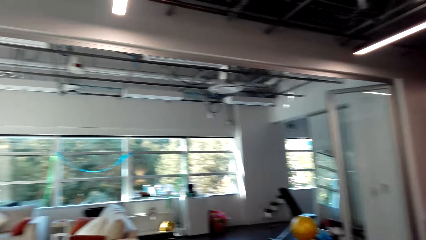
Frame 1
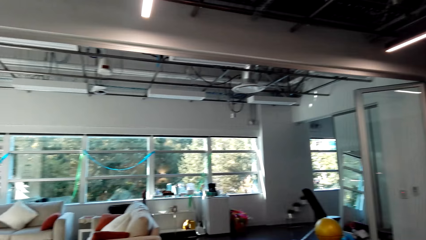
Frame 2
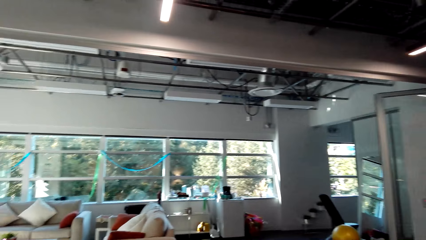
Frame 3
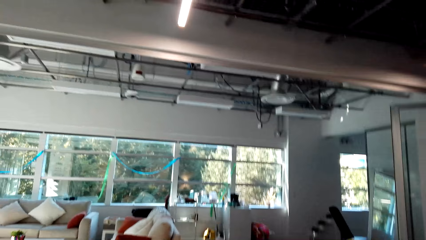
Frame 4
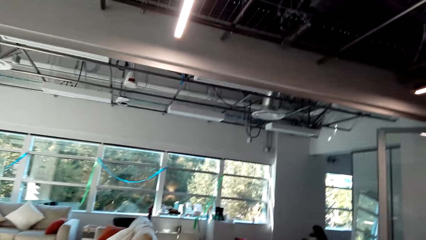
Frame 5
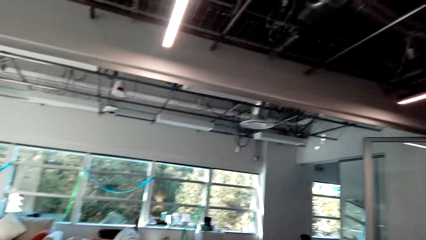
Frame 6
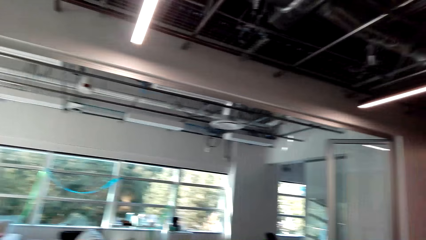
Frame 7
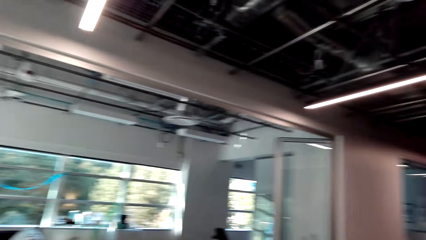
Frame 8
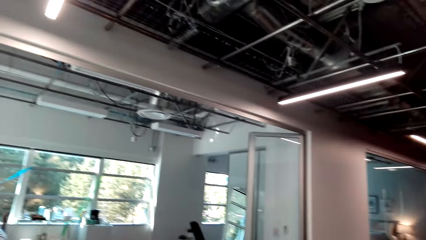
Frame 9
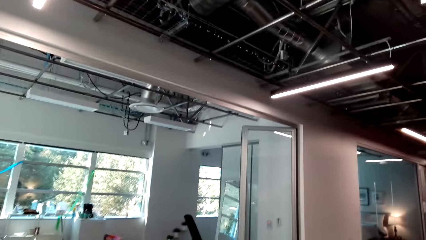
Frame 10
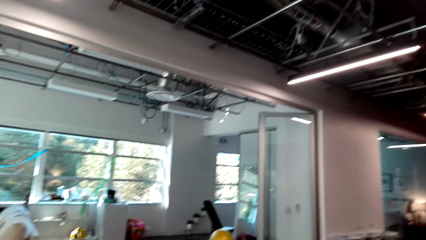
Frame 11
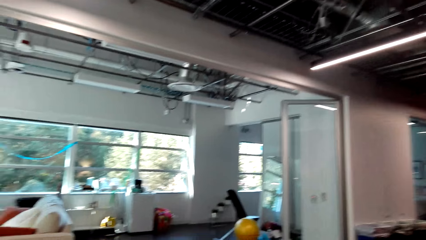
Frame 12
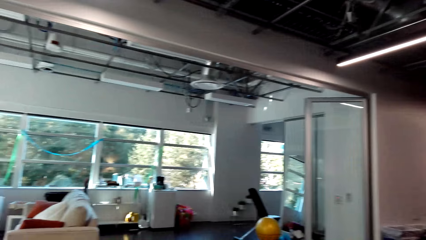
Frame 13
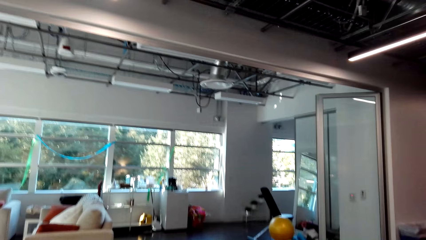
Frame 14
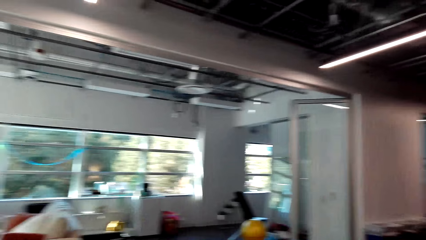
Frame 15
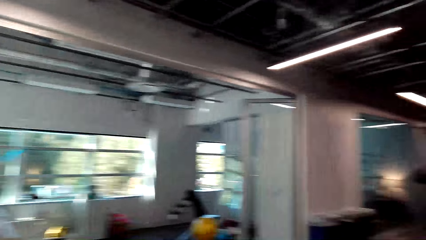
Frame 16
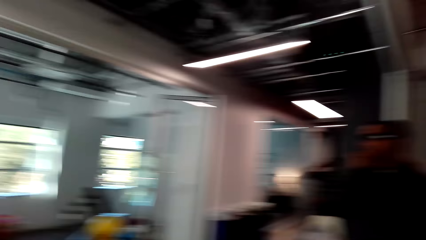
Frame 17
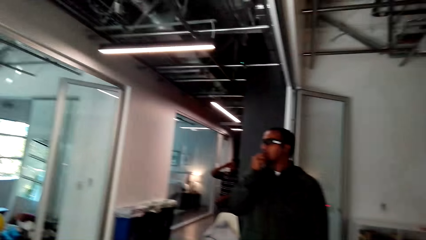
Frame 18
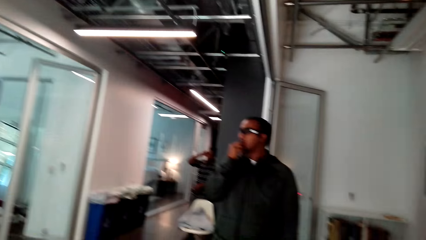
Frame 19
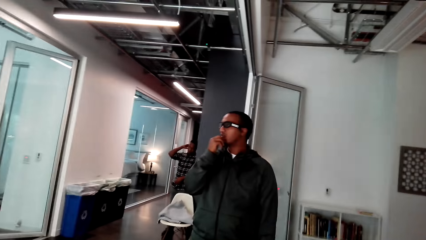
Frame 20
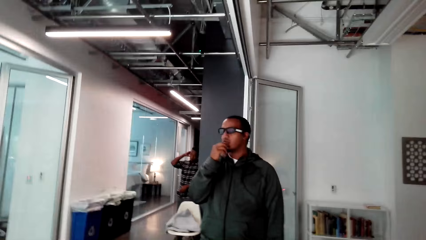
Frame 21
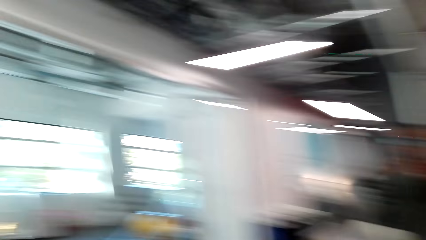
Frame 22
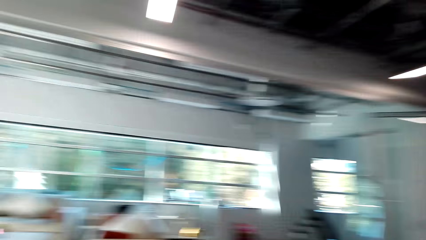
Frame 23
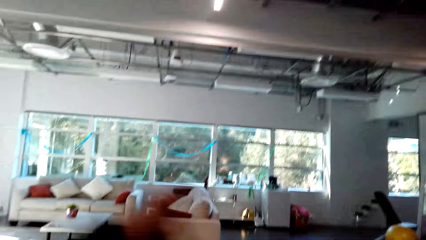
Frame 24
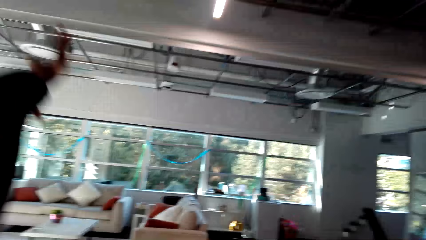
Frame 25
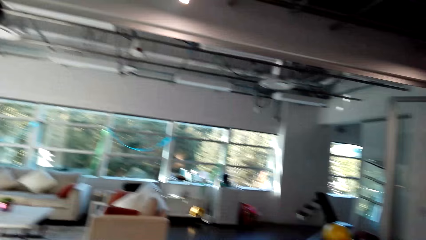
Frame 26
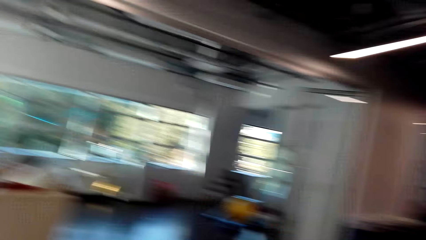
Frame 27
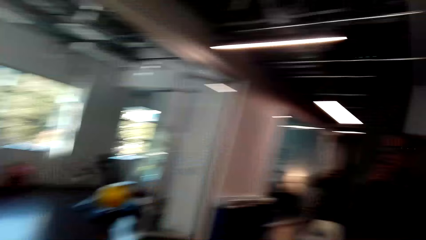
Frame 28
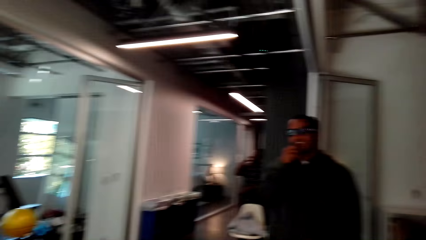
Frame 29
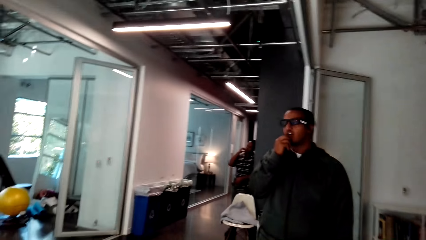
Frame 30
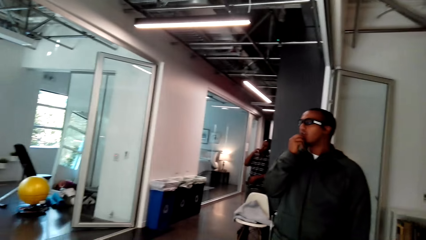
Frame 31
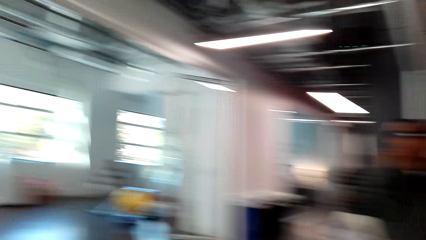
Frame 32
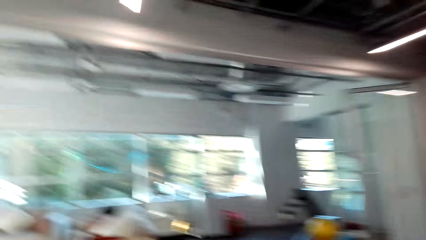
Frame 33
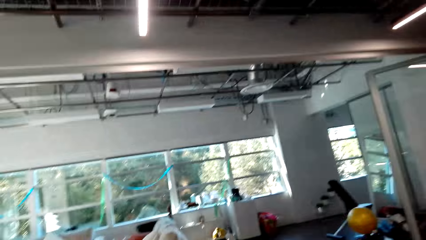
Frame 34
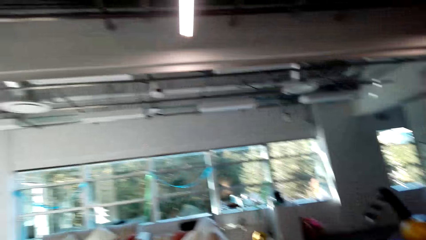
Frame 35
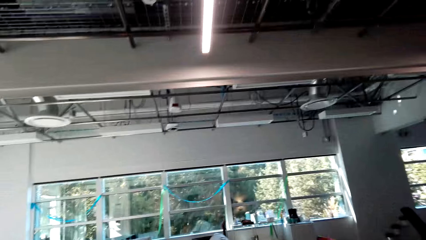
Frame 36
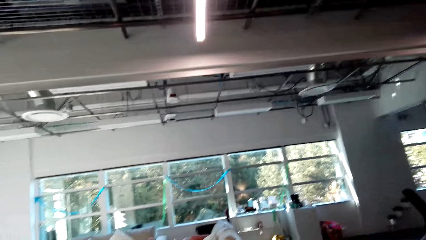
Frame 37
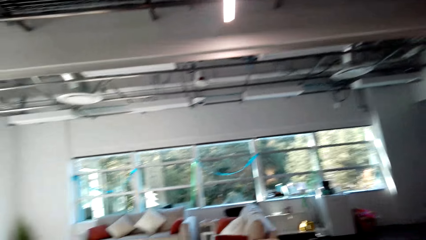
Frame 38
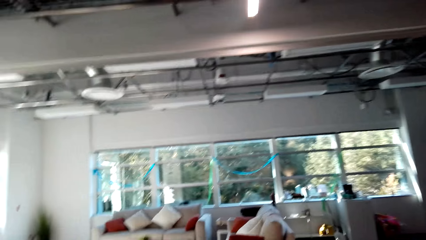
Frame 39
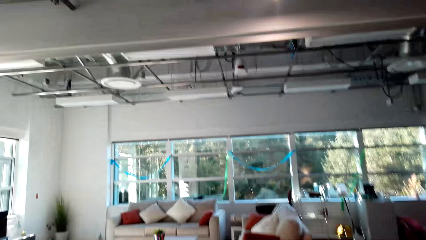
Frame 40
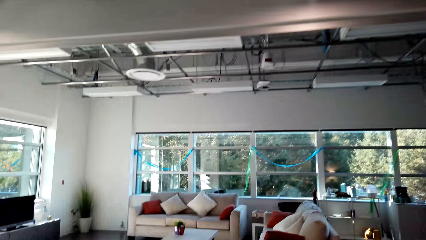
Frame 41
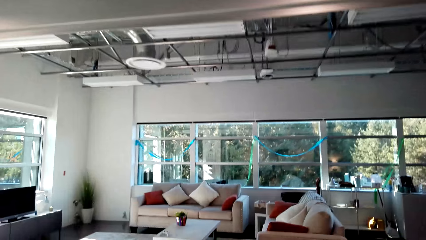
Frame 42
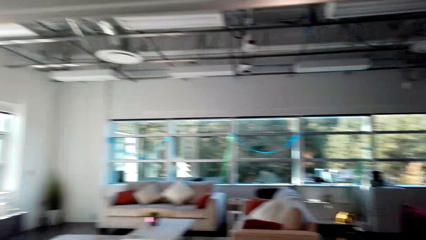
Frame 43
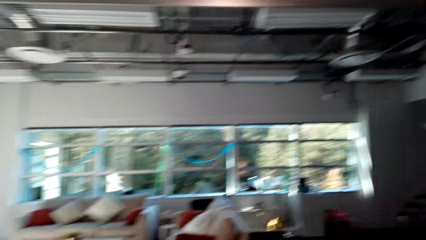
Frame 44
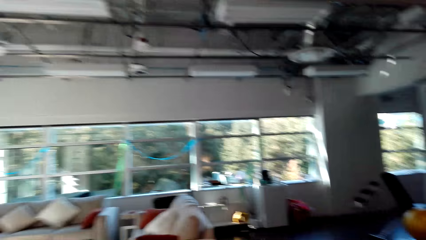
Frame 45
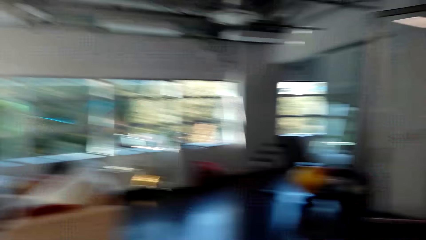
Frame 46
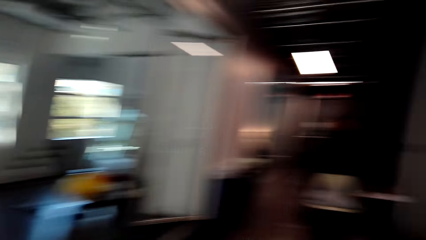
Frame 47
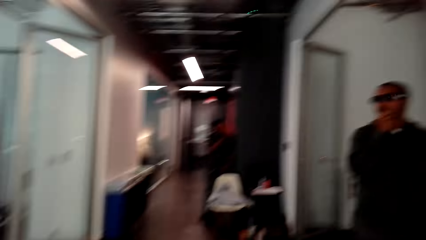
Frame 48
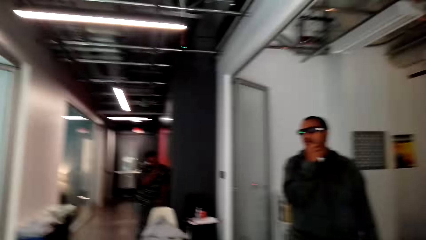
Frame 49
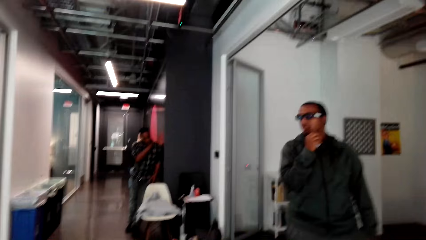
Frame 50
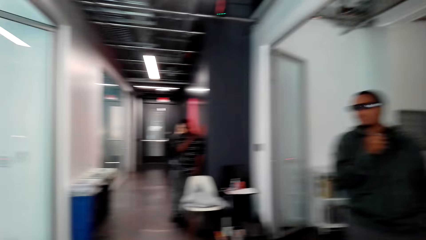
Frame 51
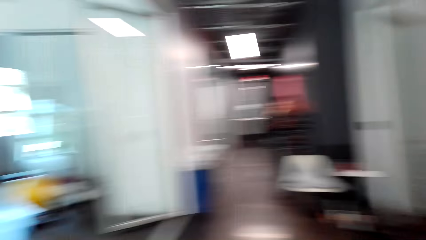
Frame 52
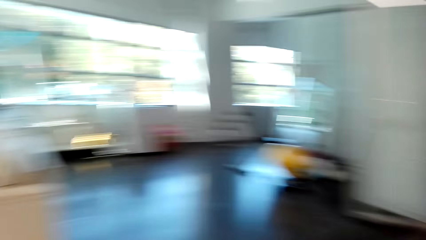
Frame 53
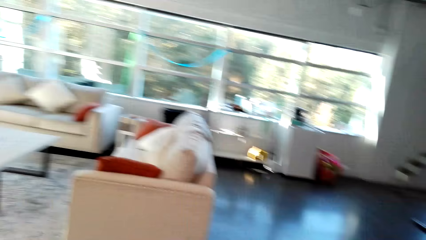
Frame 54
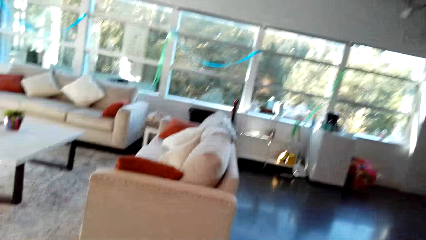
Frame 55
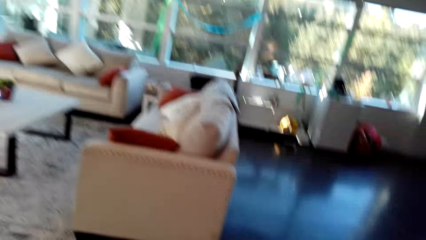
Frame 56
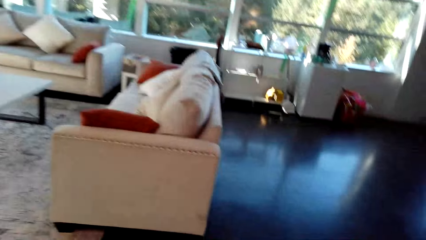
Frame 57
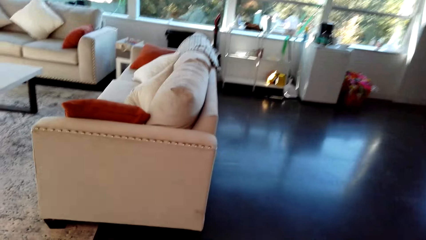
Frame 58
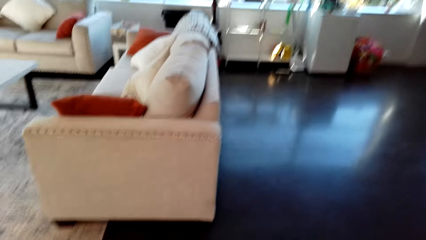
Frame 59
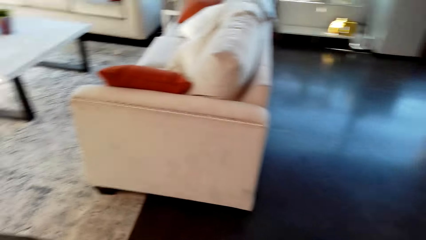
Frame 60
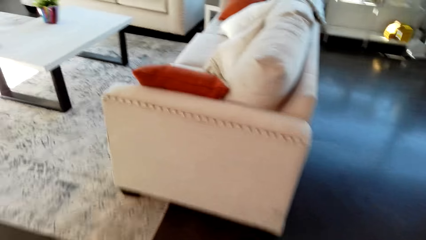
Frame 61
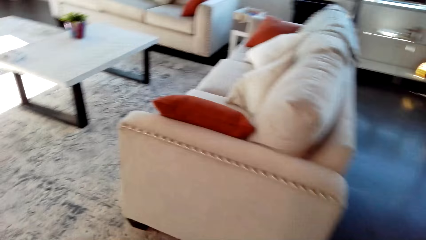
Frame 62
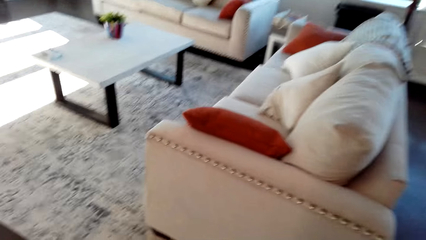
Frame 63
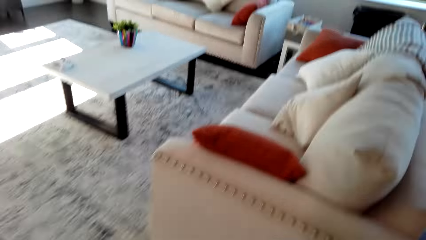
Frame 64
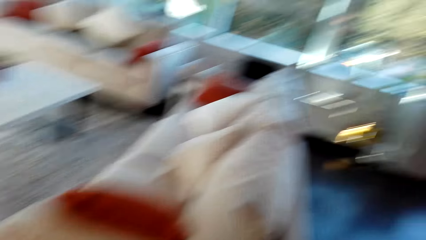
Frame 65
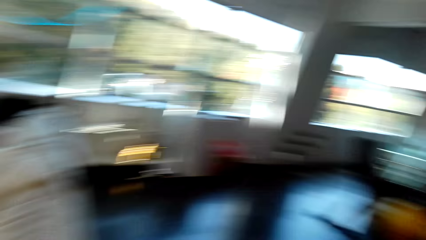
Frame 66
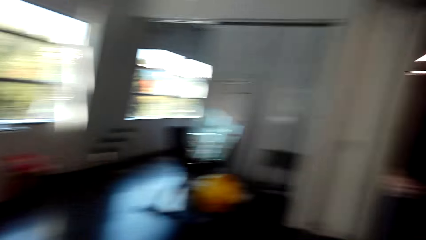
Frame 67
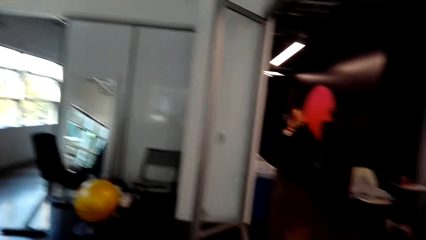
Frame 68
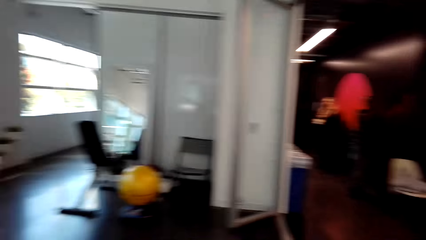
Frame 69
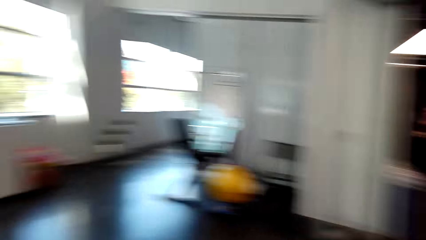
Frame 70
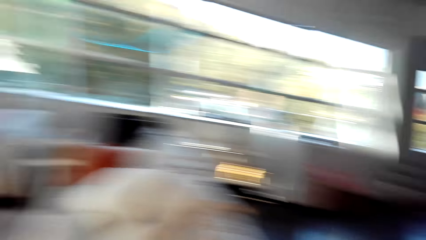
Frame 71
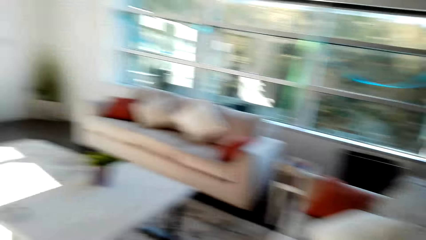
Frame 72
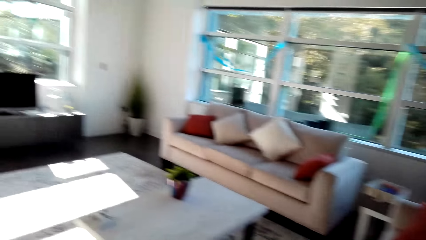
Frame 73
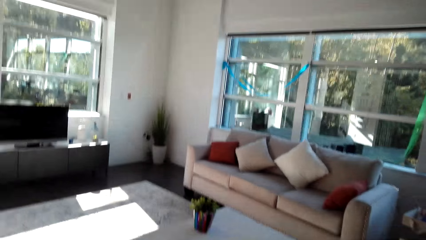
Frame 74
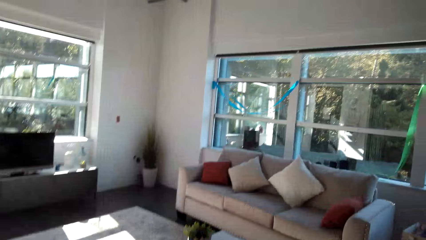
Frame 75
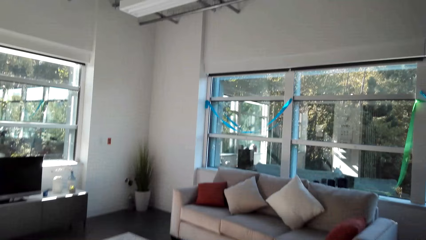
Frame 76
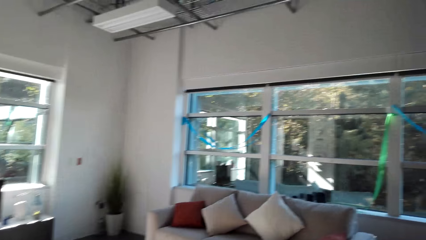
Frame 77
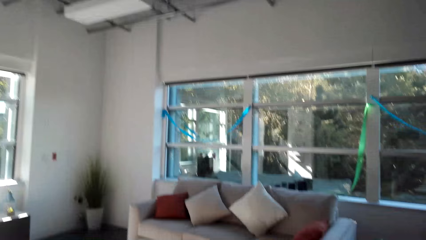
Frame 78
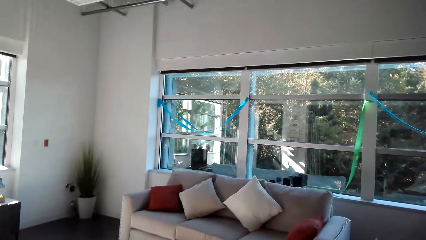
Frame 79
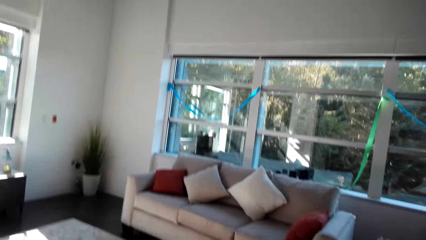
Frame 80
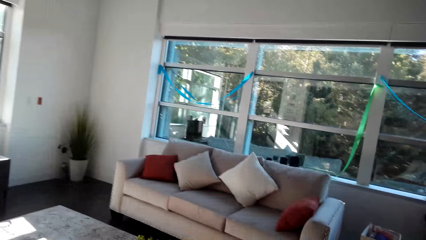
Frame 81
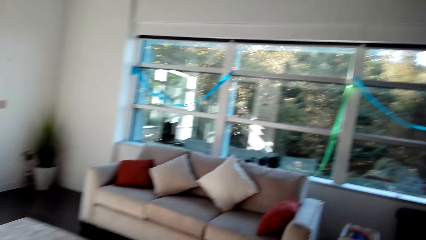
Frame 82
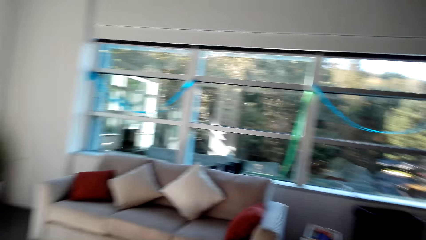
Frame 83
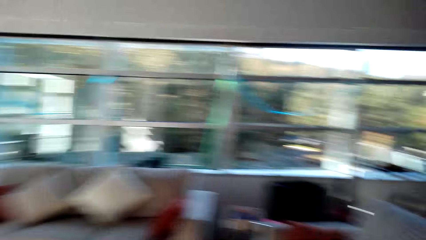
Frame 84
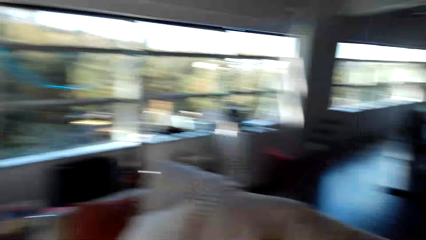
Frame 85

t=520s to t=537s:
The camera wearer walks around the house. They converse with a man.
